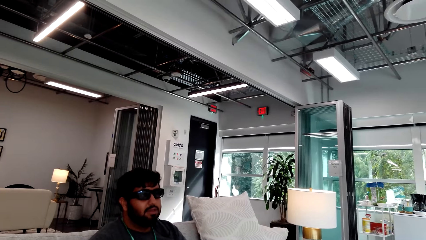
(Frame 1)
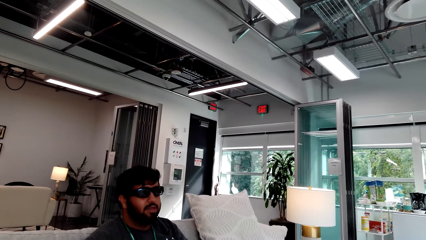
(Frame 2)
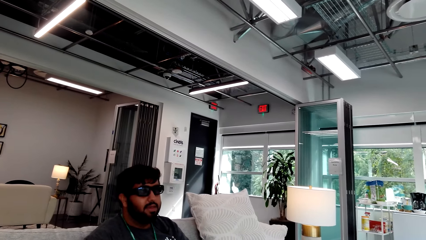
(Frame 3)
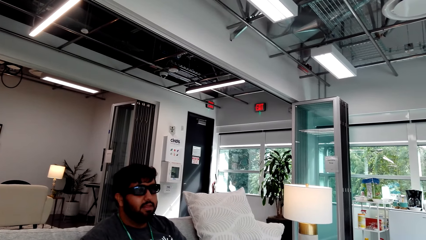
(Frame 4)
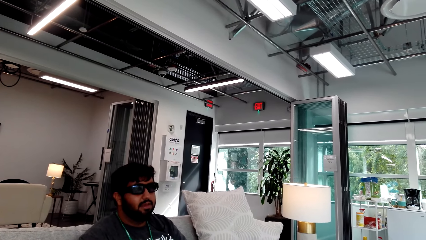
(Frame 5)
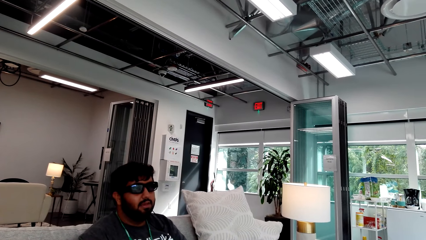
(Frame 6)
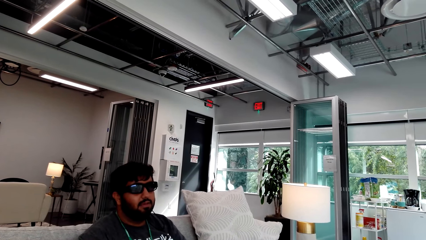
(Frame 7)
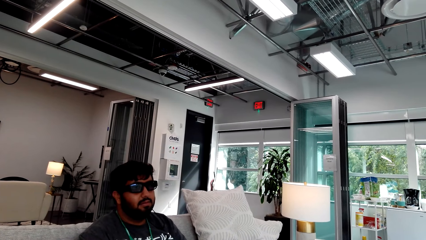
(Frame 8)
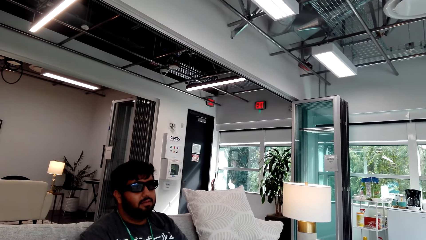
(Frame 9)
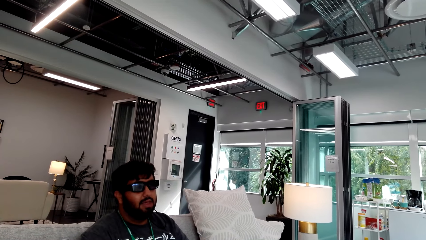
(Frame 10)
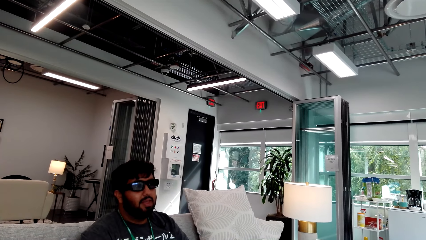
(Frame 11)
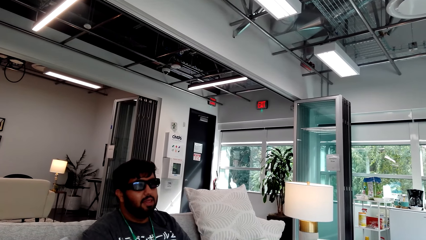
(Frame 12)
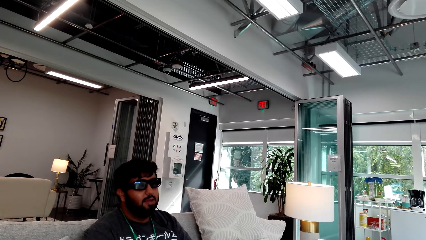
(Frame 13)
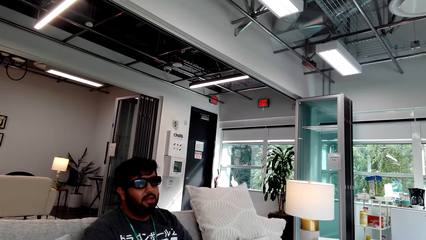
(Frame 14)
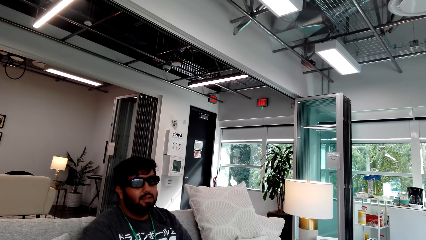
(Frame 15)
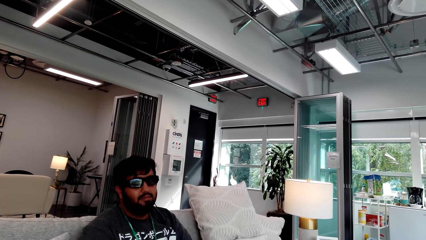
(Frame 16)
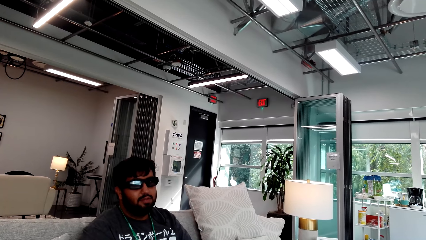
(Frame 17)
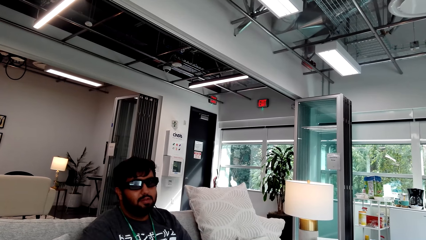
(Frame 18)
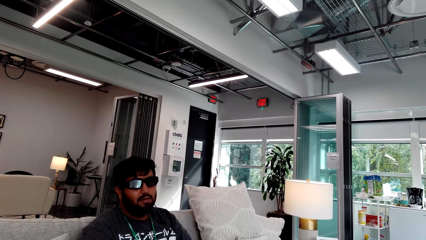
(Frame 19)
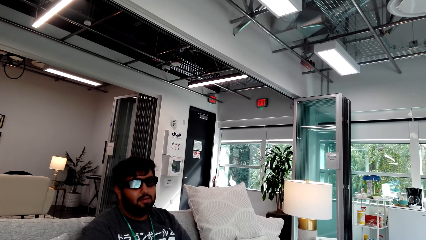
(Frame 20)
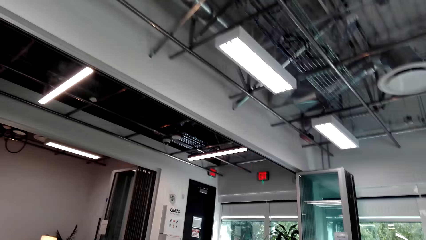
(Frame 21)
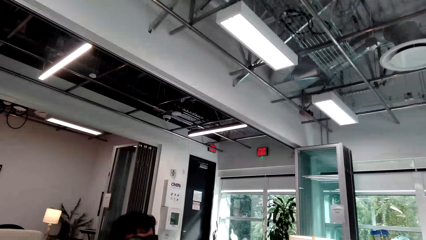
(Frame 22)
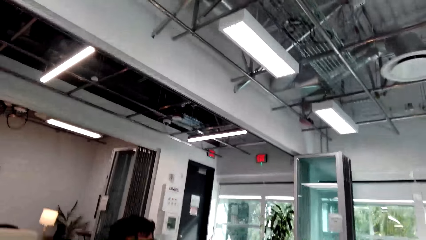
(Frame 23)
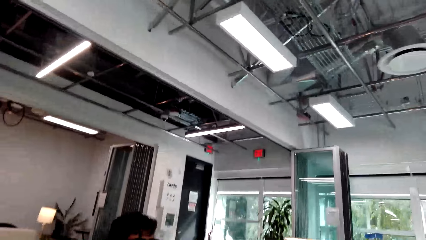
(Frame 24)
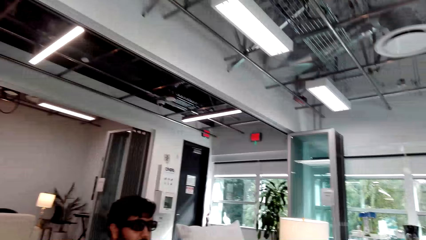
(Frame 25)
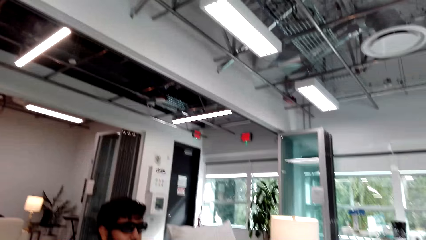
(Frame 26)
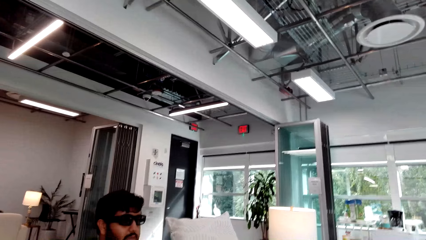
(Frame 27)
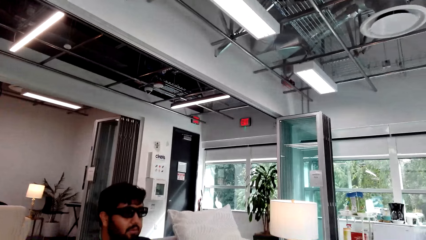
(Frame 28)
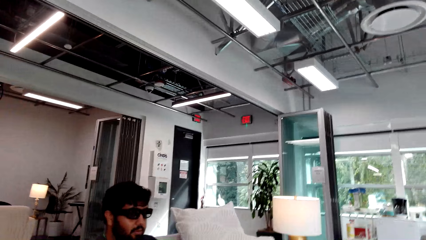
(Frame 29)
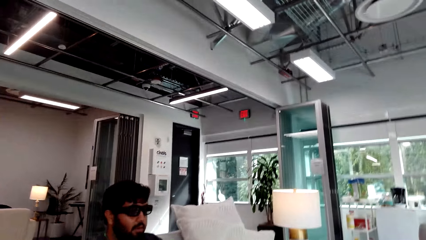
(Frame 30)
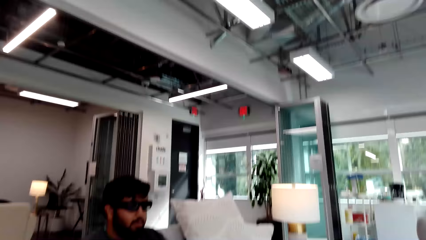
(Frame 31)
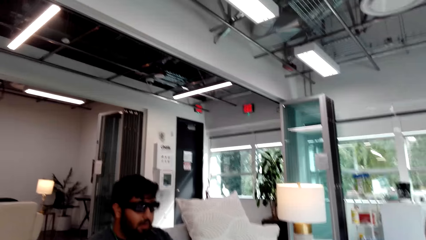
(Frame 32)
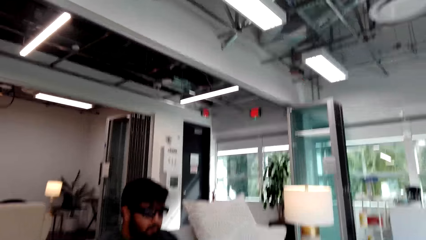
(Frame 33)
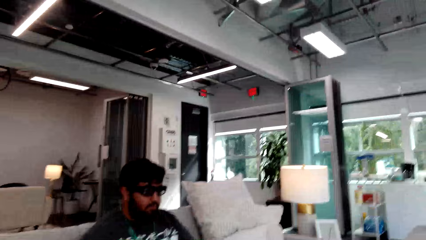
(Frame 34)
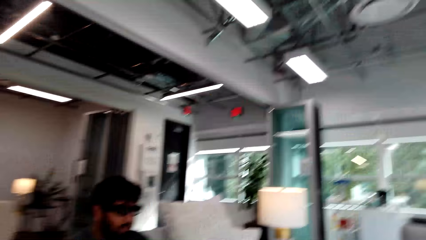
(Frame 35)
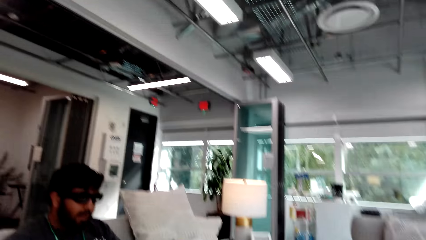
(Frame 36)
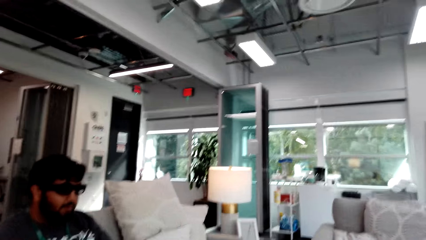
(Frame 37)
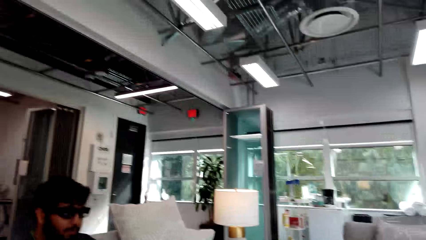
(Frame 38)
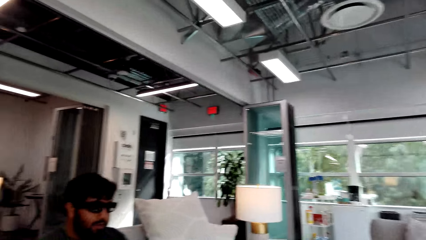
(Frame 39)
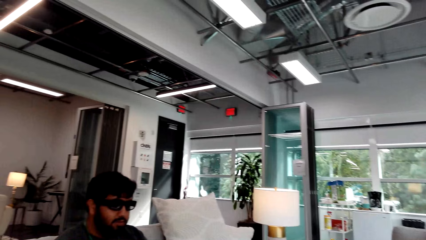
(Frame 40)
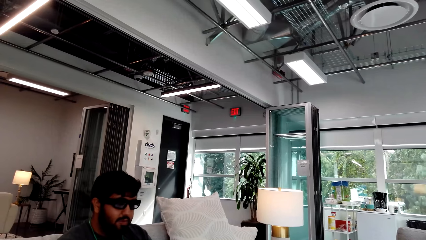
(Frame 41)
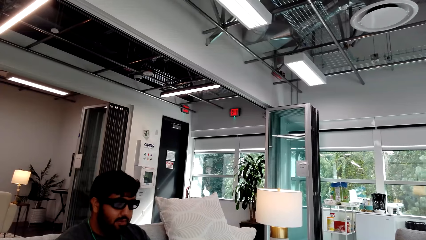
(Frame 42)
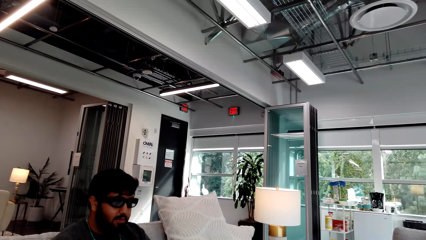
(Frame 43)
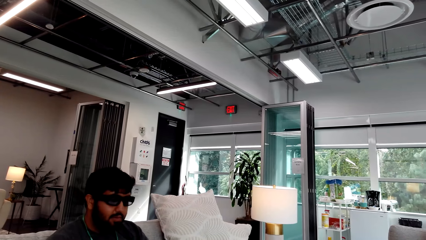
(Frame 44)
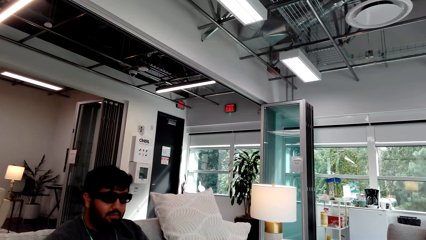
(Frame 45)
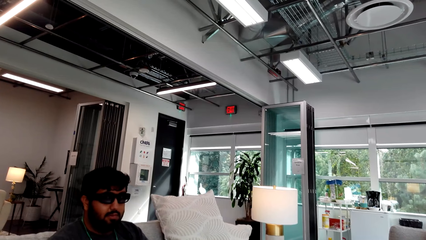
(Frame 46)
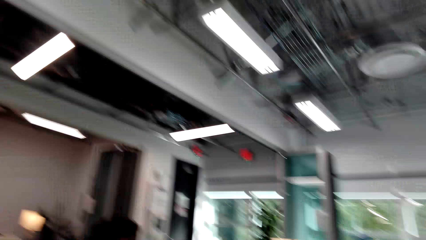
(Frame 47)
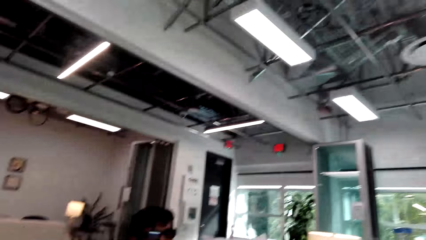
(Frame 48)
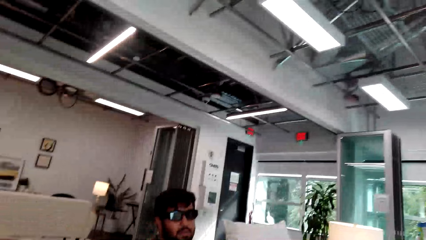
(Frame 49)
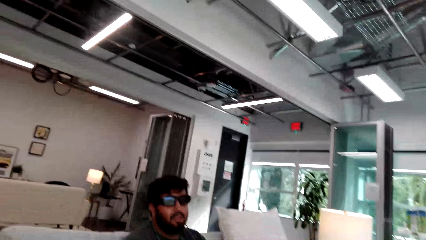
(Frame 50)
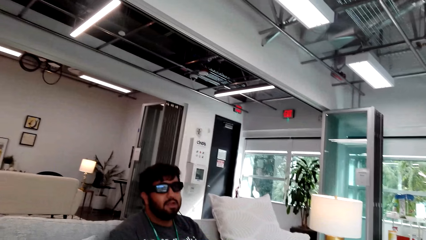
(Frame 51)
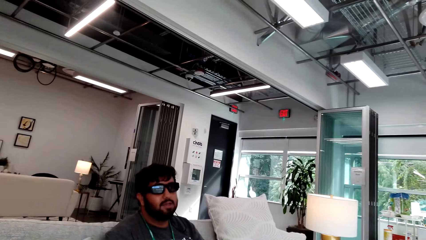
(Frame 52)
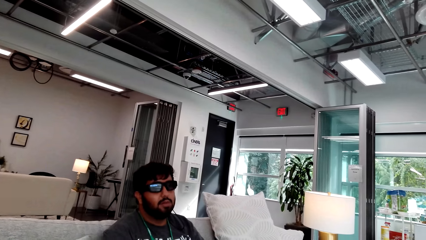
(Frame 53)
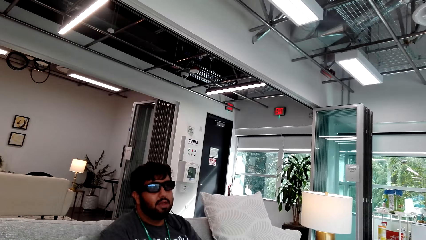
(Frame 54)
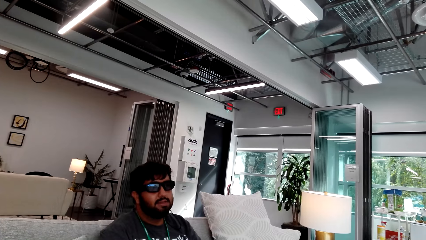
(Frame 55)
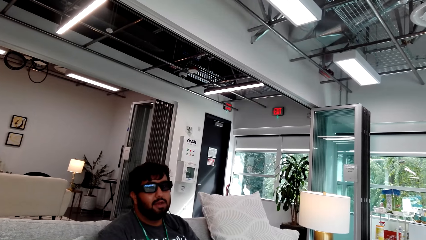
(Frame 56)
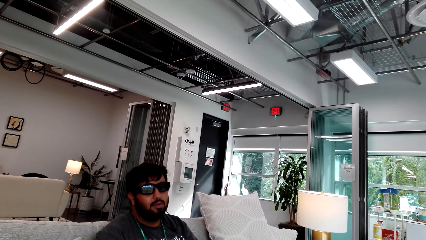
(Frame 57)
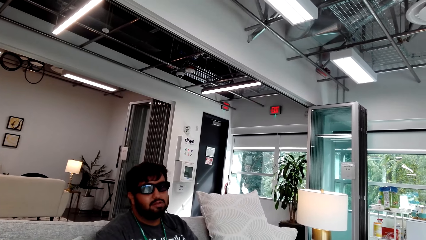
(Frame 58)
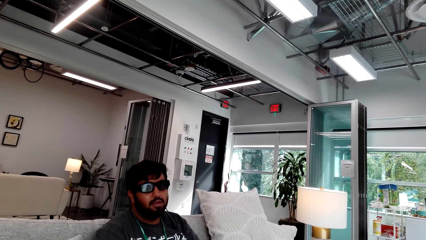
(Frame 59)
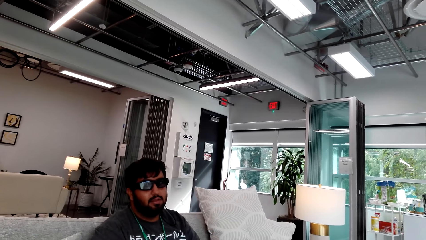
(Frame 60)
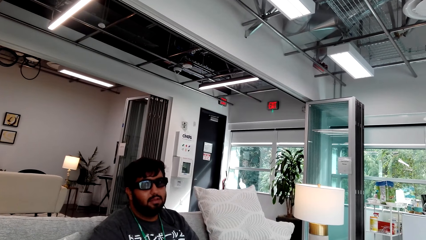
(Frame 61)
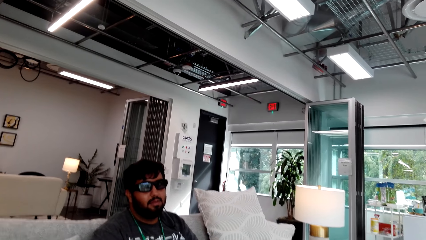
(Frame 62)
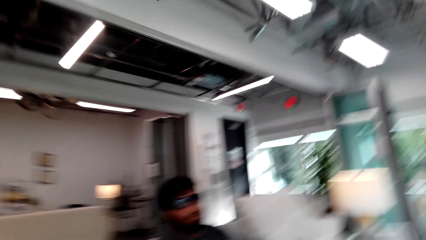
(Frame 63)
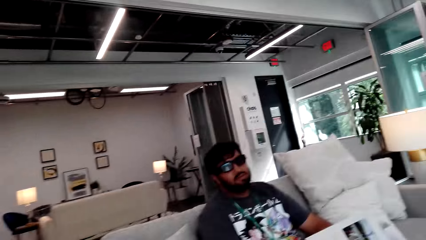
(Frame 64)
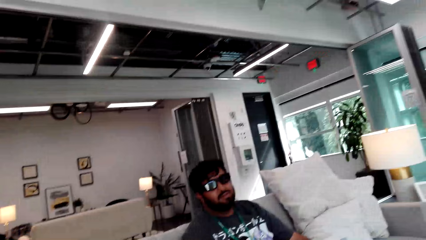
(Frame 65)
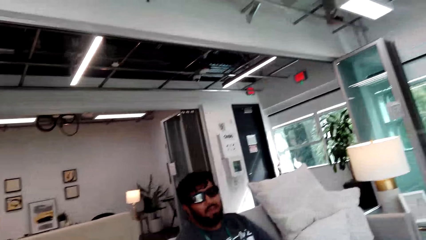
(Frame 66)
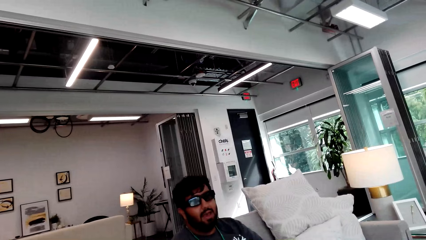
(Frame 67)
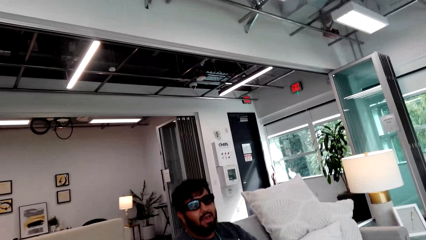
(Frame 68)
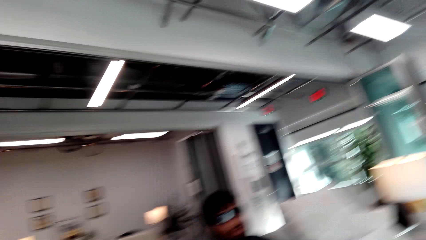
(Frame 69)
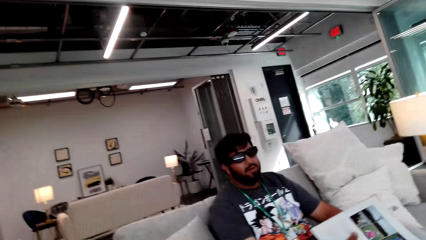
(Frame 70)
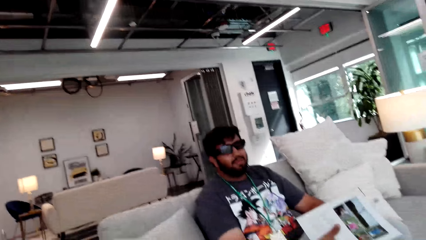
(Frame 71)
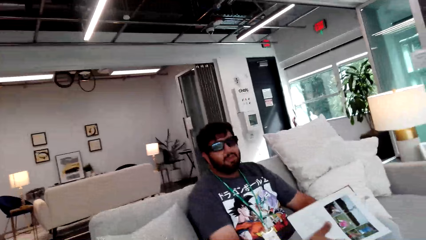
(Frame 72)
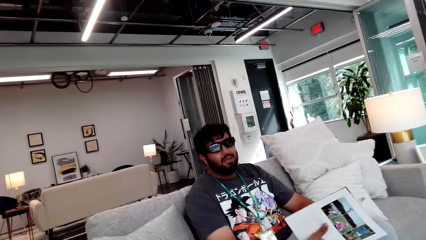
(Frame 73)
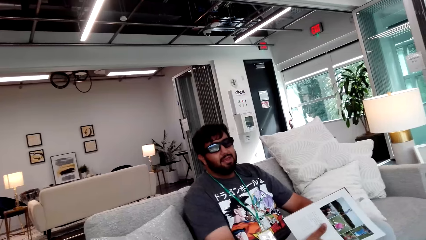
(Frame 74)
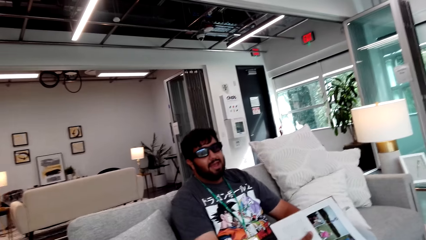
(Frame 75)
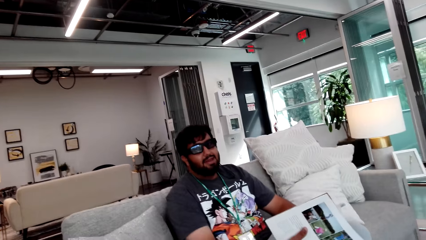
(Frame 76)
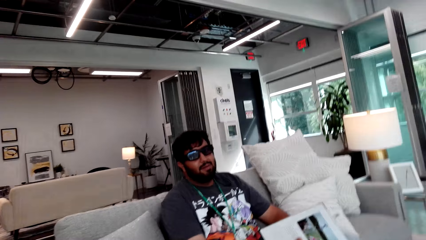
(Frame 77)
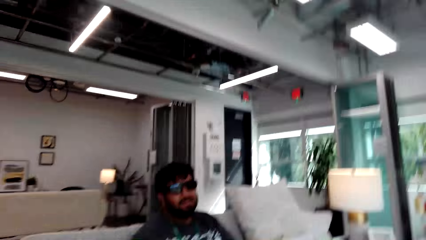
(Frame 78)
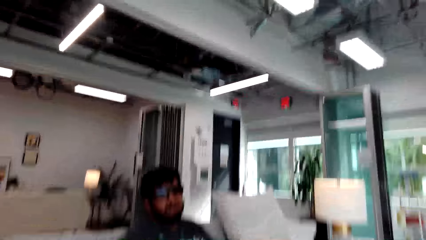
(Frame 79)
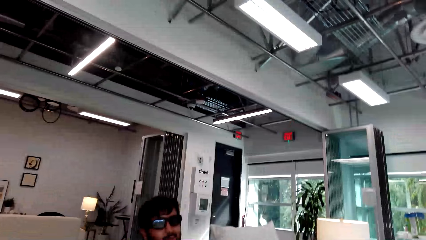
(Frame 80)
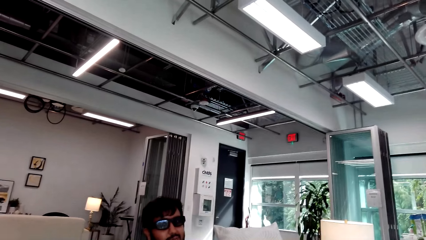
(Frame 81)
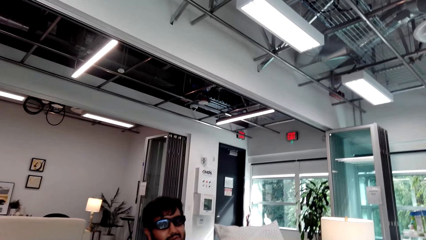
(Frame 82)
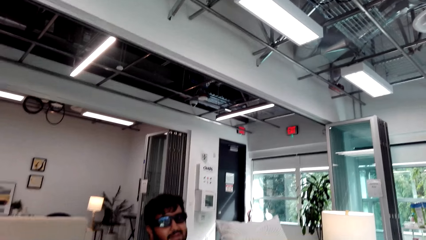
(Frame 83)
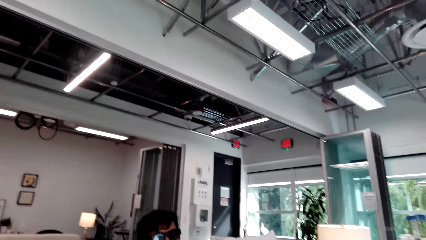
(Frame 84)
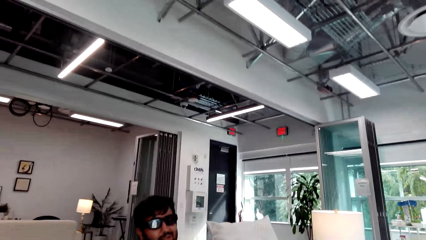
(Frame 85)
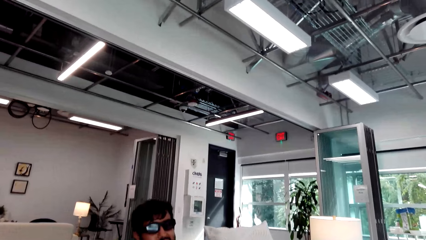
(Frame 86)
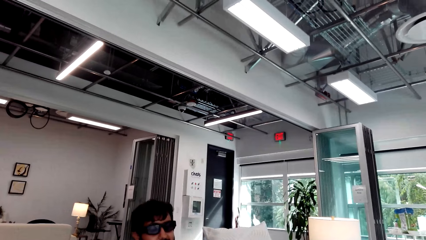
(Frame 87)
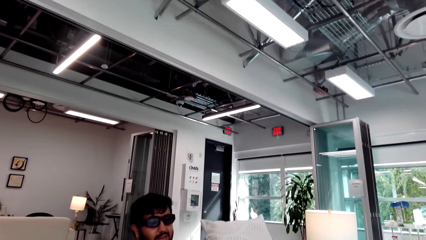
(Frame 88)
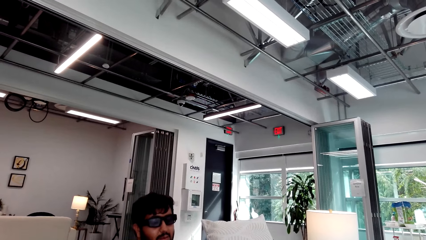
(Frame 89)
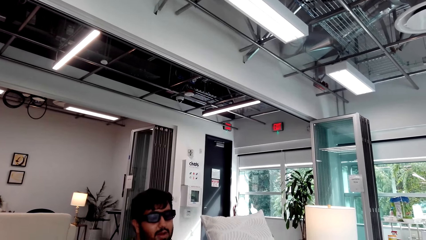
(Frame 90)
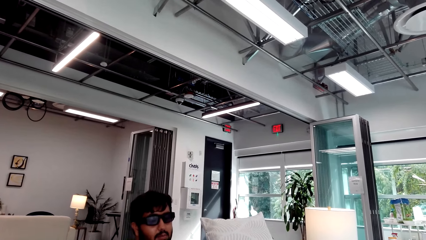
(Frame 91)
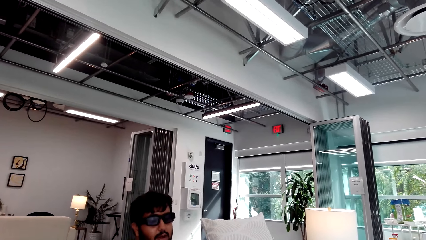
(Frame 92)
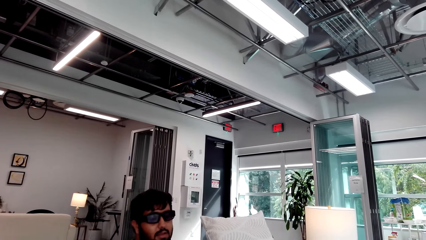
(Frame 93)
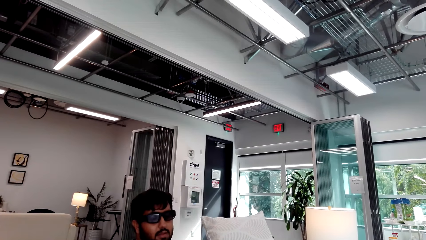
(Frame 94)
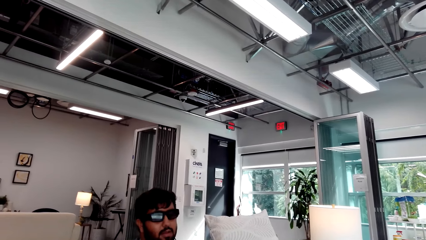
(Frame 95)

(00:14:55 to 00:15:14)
A man talks to the camera wearer. The camera wearer talks to the man. The man talks to the camera wearer. The man talks to the camera wearer again. The camera wearer talks to the man. They talk to the man again. The man talks to the camera wearer. The camera wearer talks to the man. The man talks to the camera wearer.
